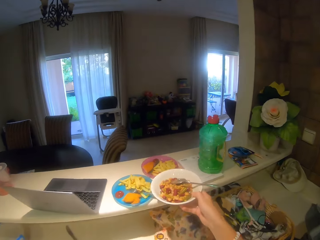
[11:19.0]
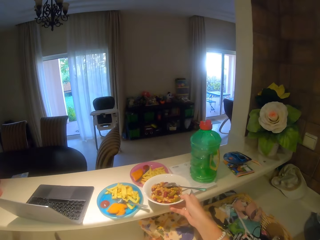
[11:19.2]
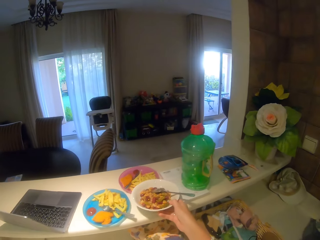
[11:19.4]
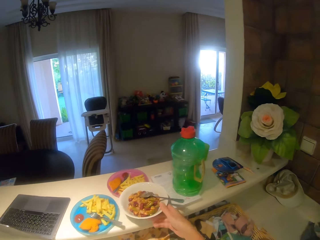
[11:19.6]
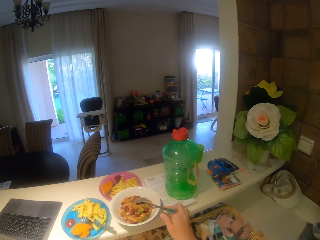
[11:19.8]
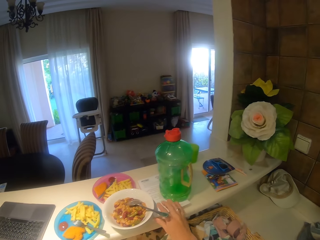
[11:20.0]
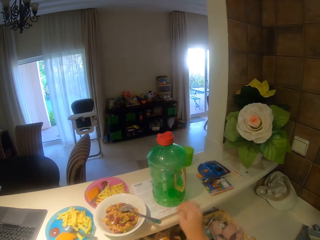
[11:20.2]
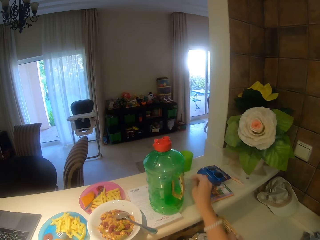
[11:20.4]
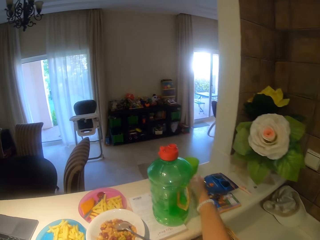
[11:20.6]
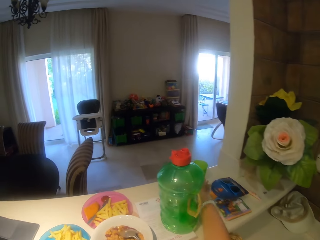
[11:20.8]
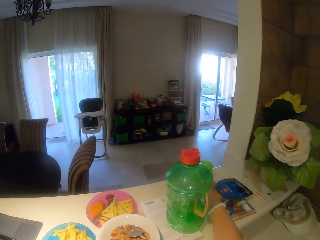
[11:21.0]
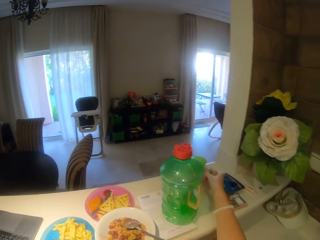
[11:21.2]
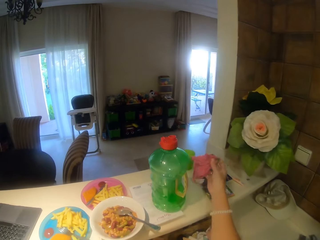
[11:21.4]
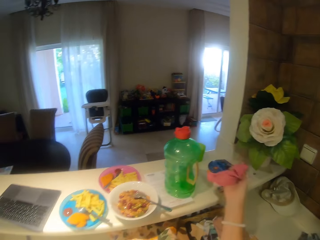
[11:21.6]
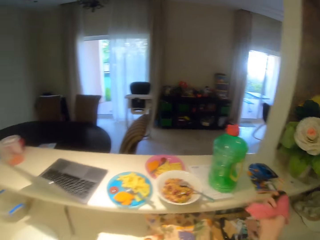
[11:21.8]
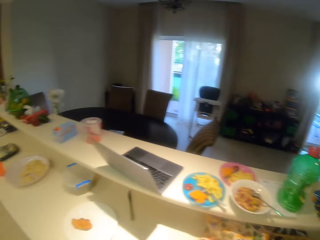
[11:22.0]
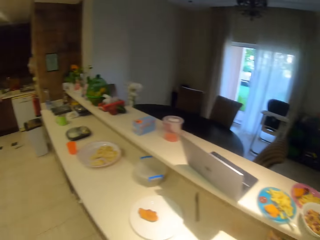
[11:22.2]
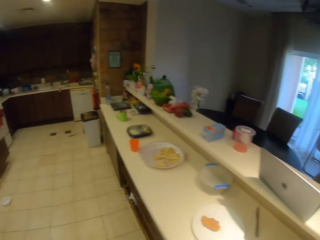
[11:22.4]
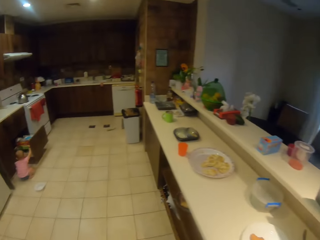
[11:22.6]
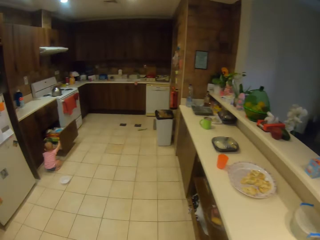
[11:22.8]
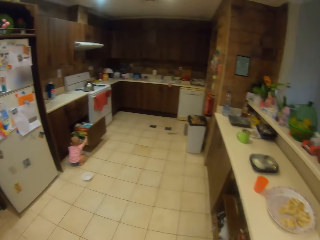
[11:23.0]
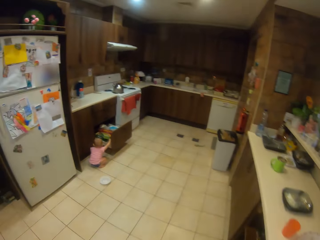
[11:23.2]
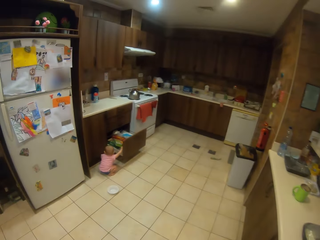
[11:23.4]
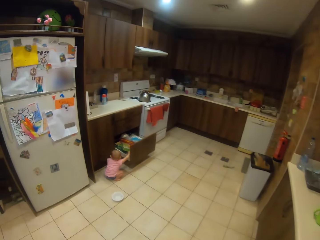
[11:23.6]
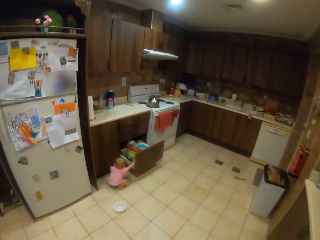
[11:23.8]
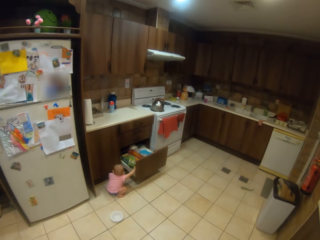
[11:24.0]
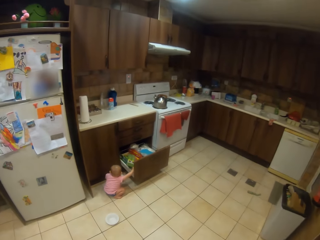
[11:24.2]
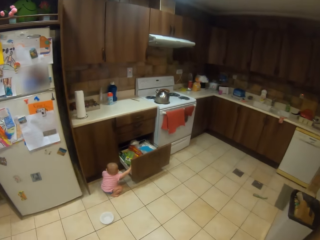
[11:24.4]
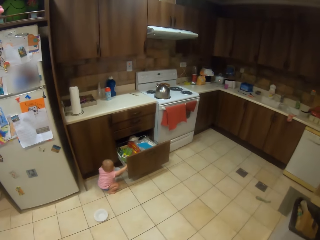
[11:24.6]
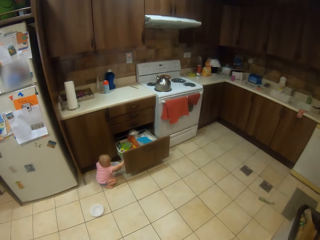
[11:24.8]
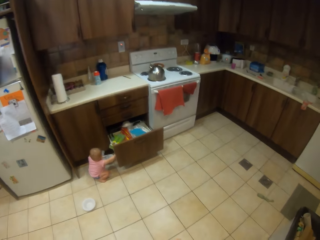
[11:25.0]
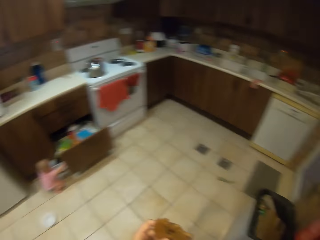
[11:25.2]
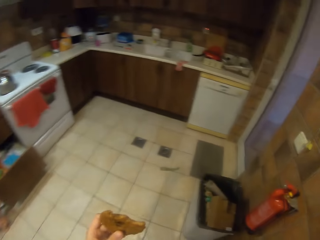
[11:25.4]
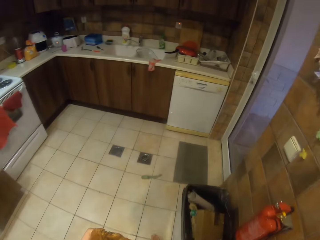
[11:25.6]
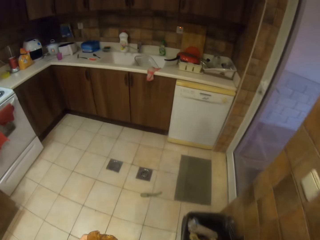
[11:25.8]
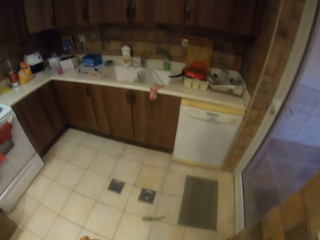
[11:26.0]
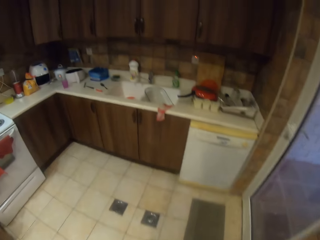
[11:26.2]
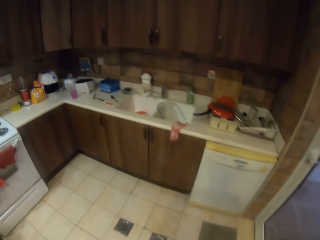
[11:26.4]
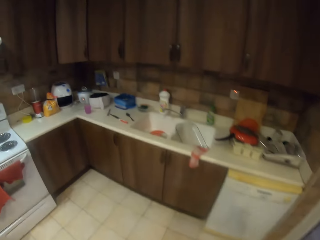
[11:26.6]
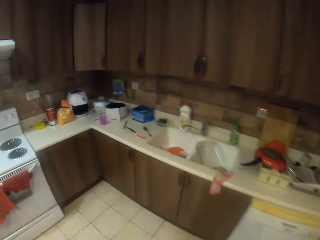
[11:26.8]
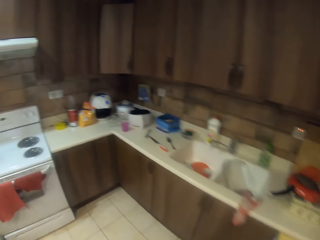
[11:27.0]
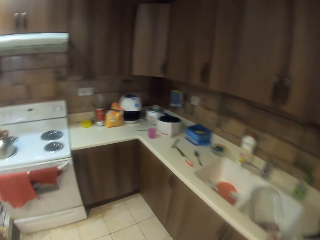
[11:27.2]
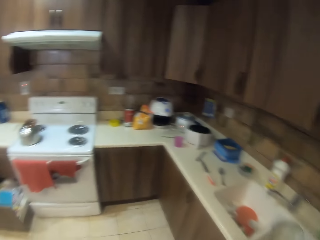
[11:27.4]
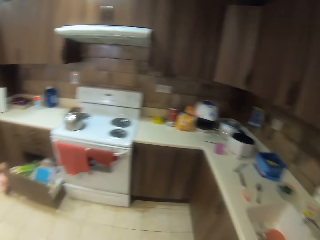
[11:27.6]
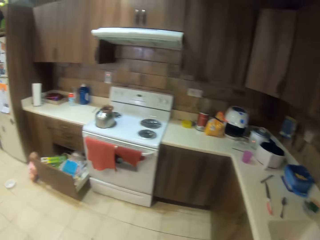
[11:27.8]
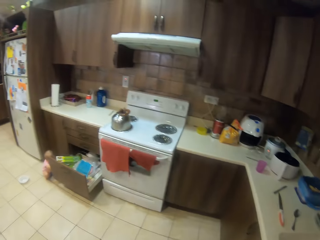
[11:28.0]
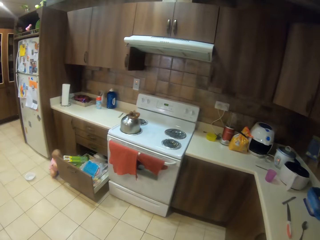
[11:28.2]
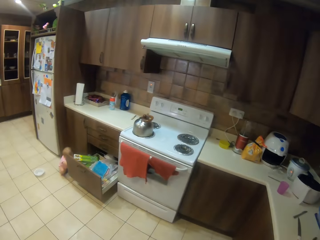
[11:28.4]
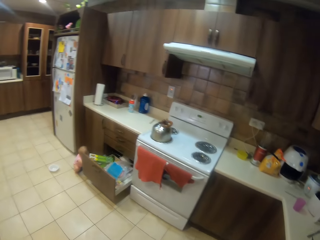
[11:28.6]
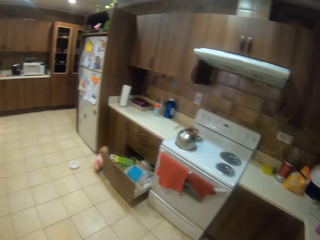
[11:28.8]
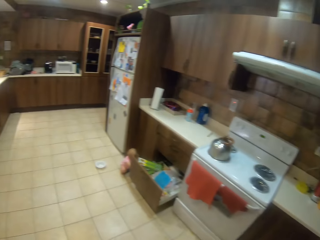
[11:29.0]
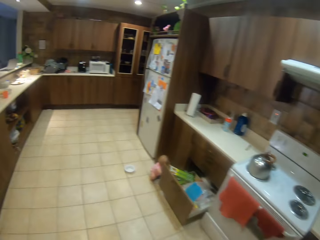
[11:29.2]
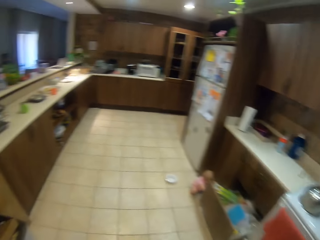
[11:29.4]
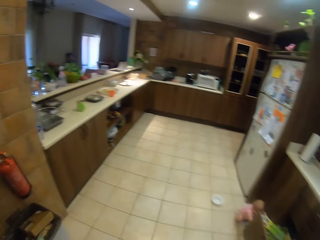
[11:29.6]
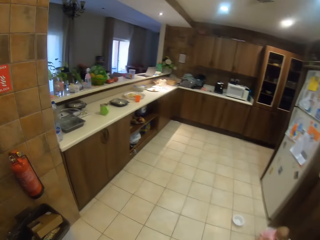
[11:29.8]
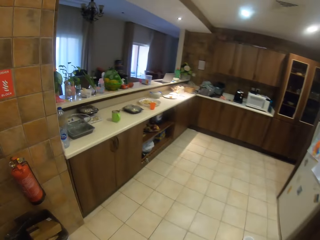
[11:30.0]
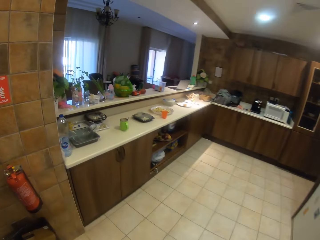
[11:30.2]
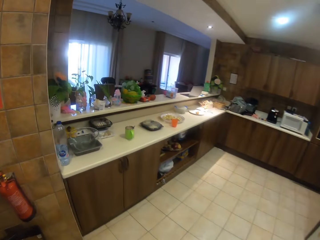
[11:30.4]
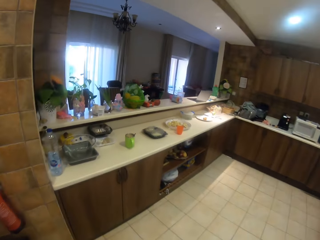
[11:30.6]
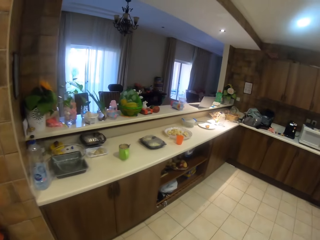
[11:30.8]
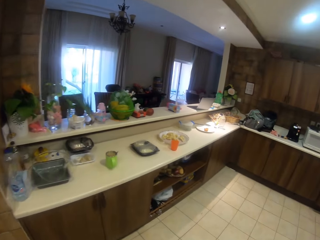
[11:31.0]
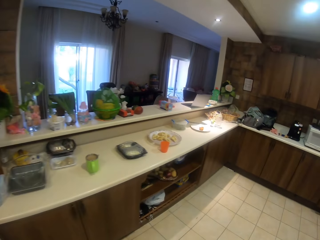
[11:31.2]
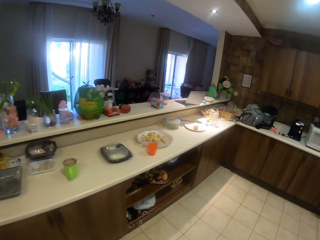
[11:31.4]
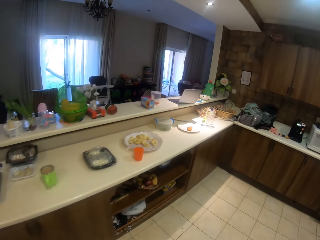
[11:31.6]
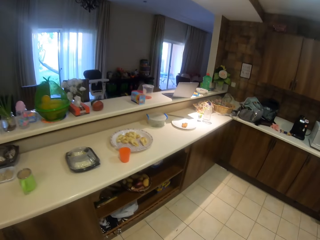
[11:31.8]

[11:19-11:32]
The camera wearer puts the plate on the kitchen counter. They pick up the towel. They step forward. A child touches something. The camera wearer walks around the kitchen. They look around. They step forward.

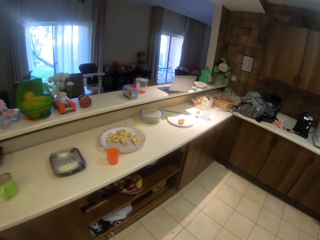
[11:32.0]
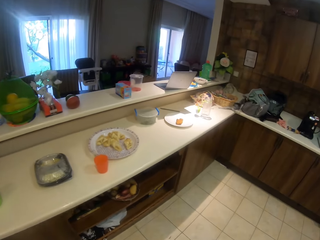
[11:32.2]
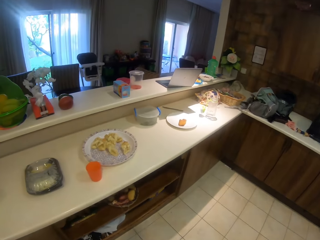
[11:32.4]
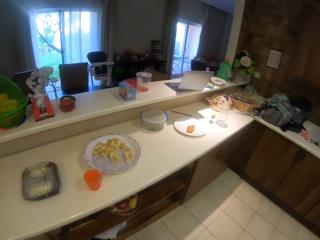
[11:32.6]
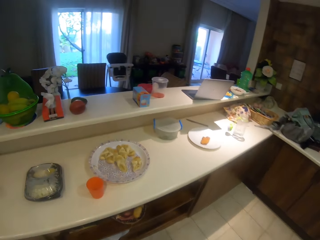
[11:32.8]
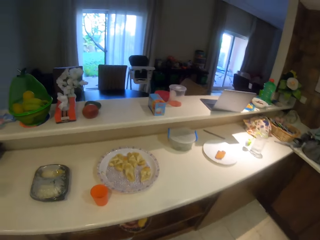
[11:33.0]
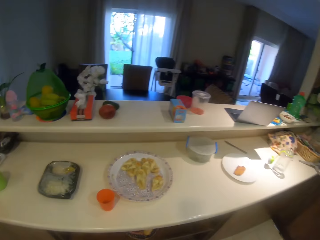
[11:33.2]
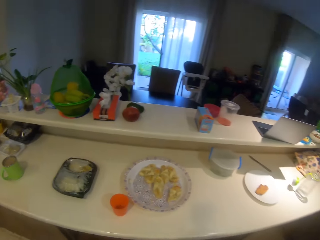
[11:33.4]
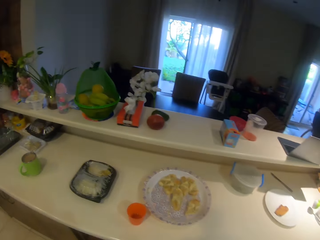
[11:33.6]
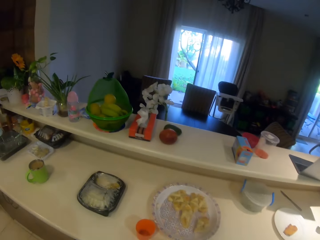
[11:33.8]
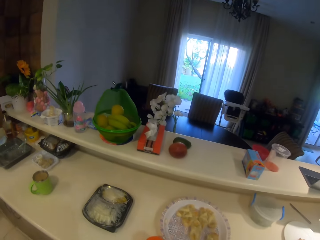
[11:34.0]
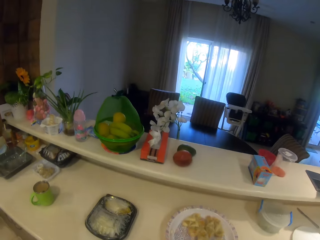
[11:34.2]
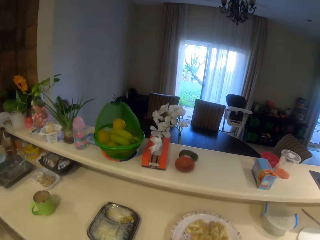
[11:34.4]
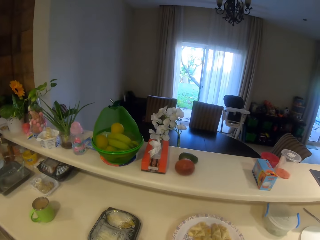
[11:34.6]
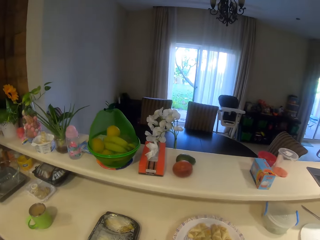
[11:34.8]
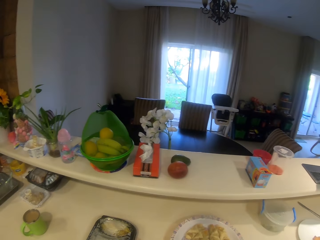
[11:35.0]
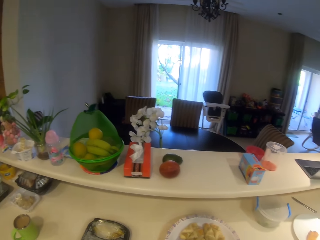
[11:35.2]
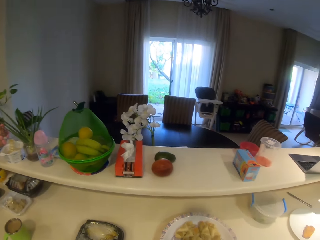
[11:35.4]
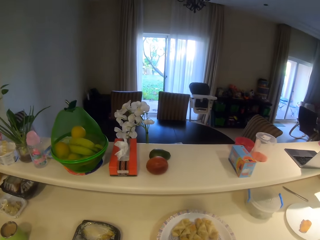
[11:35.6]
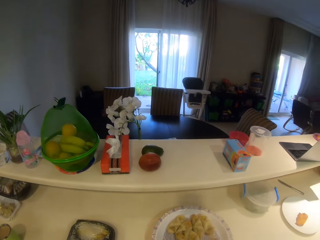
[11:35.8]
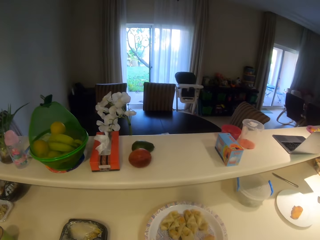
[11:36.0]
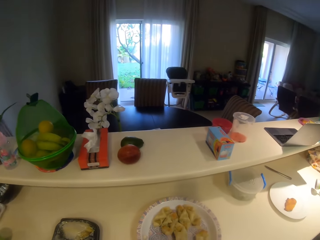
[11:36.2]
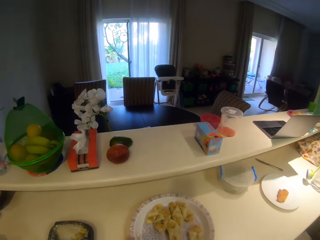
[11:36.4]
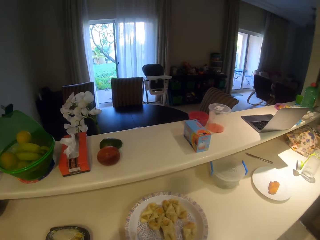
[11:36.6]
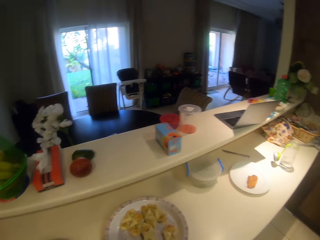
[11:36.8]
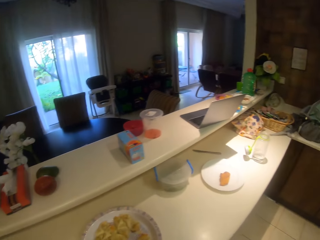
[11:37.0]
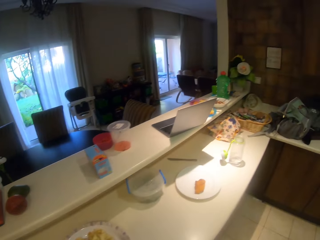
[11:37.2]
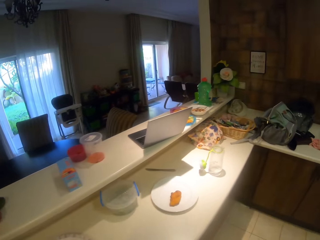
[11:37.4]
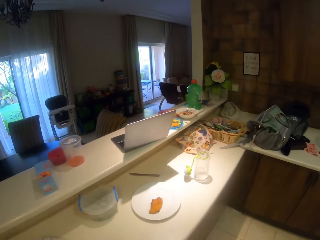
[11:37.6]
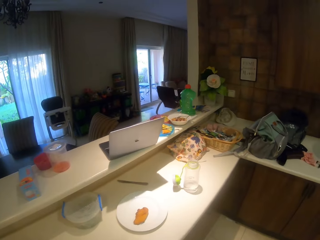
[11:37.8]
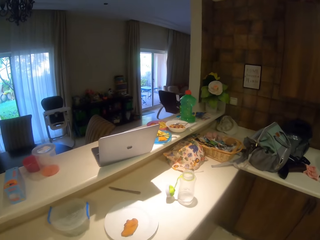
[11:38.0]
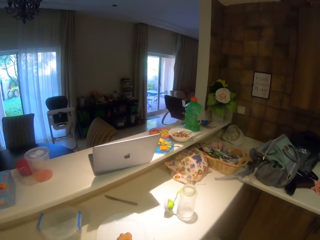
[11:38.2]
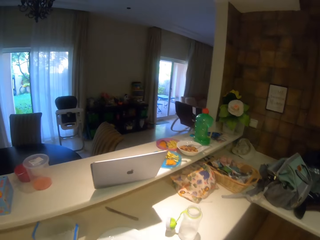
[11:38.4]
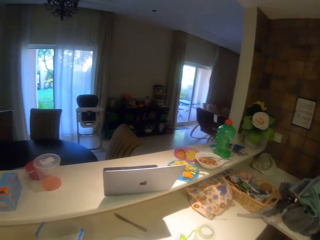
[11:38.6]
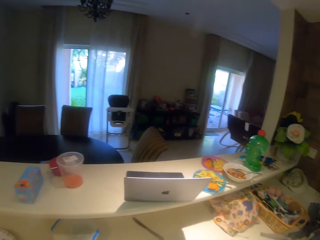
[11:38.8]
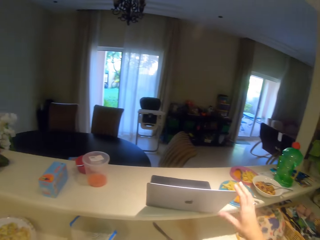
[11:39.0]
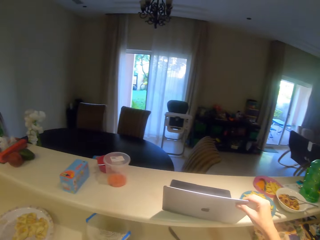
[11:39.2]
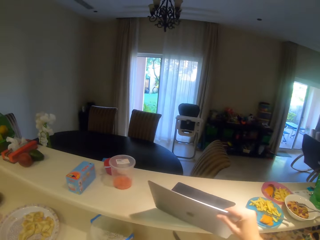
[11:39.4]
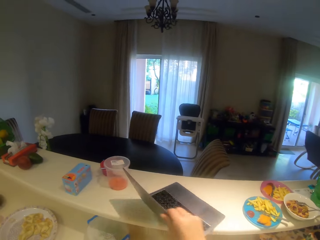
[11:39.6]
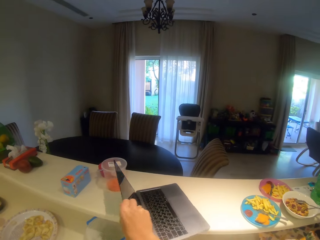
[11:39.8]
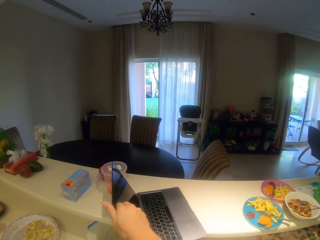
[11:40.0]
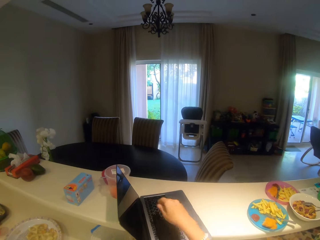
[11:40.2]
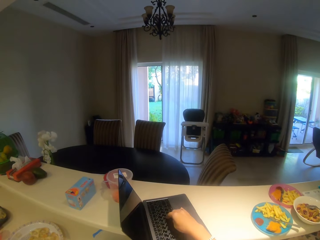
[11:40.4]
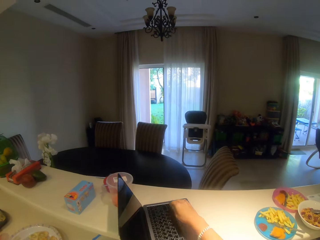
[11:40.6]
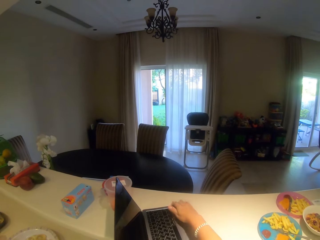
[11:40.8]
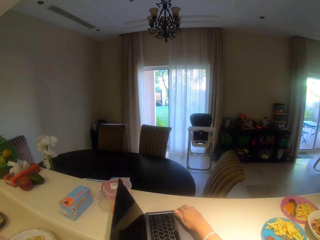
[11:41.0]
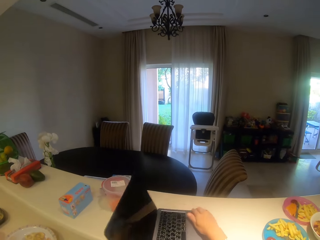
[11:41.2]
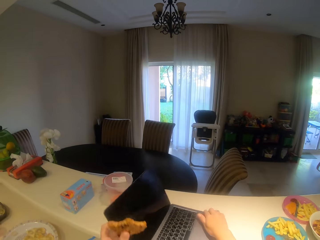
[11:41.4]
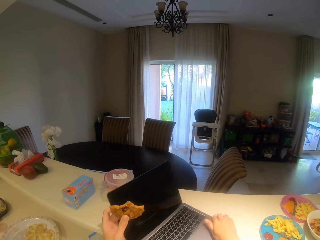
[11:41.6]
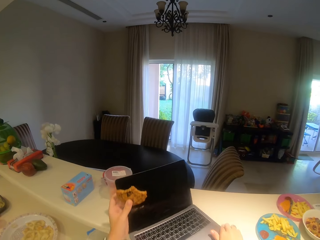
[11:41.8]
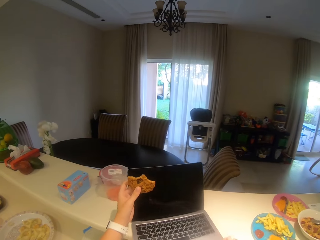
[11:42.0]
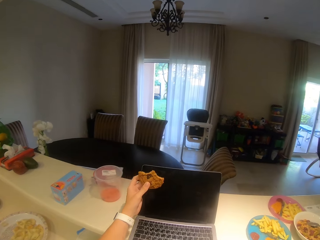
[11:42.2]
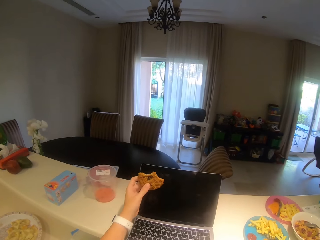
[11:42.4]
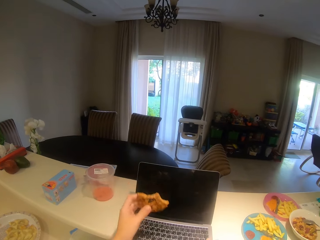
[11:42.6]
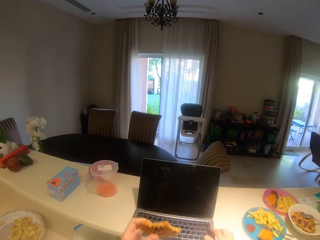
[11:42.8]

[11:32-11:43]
The camera wearer looks around the kitchen. They step forward. They move the laptop. They operate the laptop. They move the laptop.
